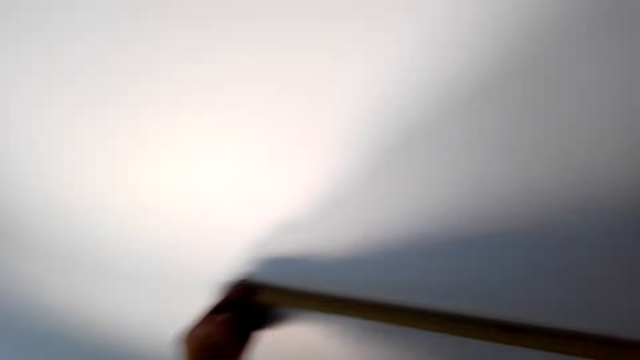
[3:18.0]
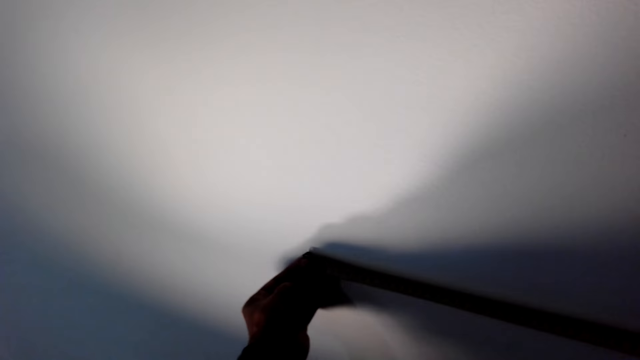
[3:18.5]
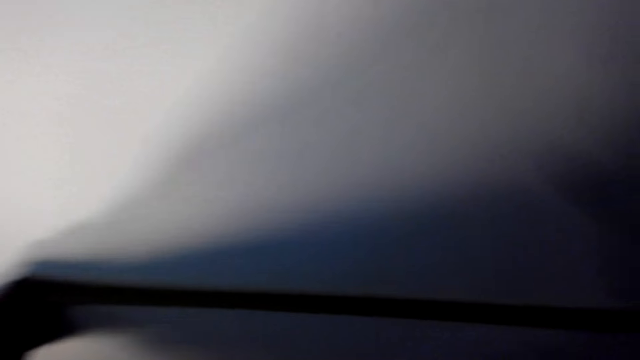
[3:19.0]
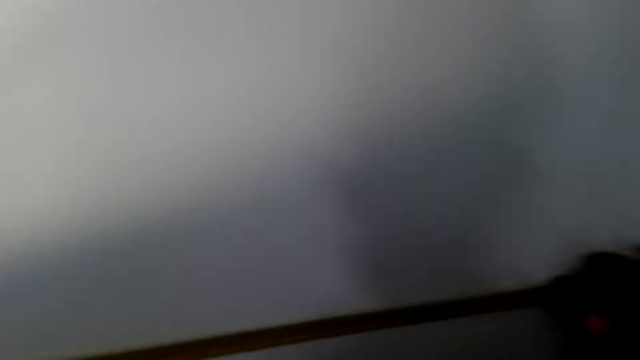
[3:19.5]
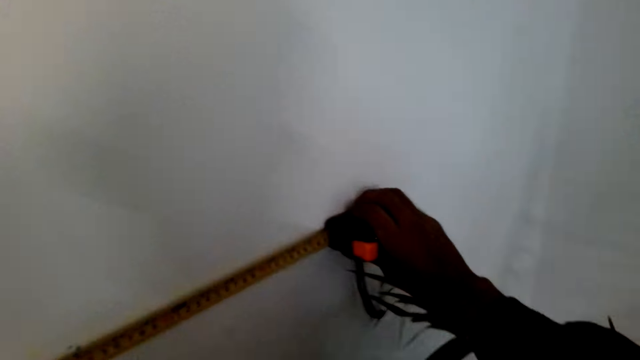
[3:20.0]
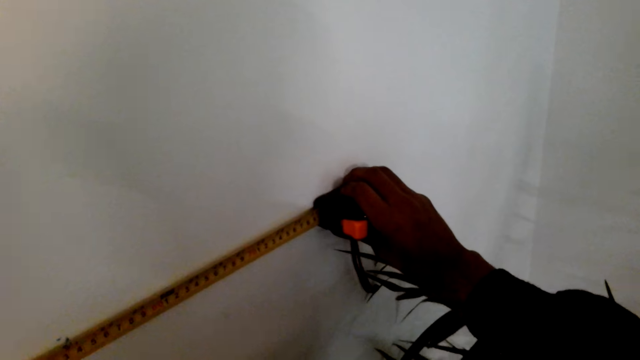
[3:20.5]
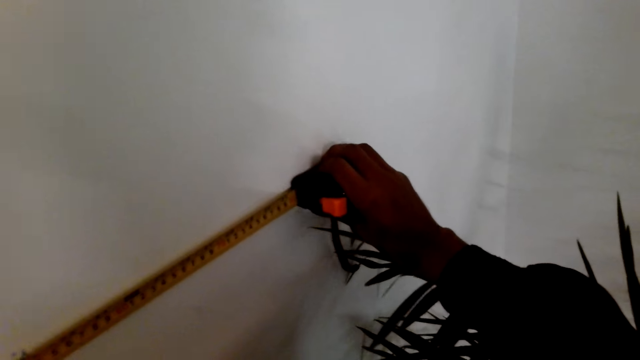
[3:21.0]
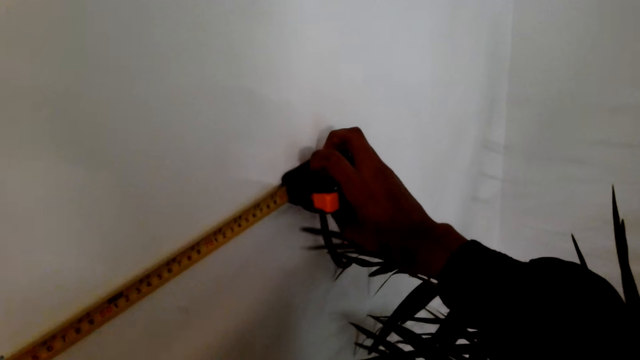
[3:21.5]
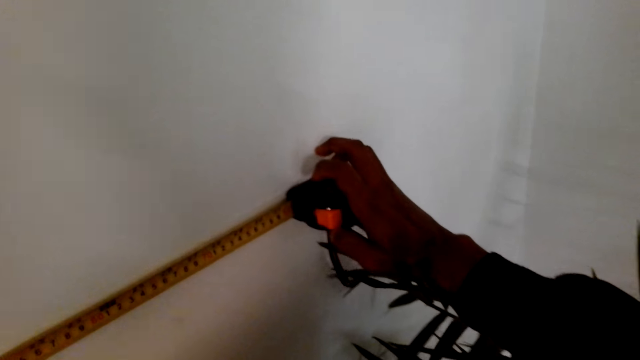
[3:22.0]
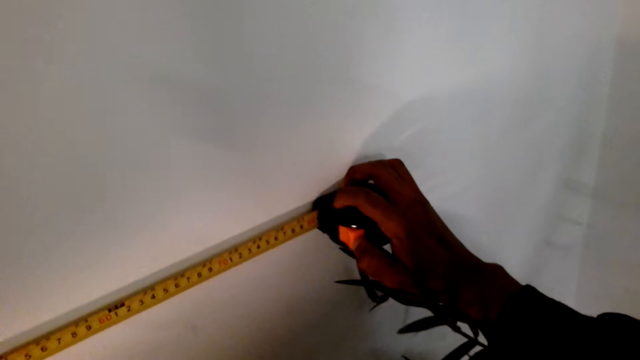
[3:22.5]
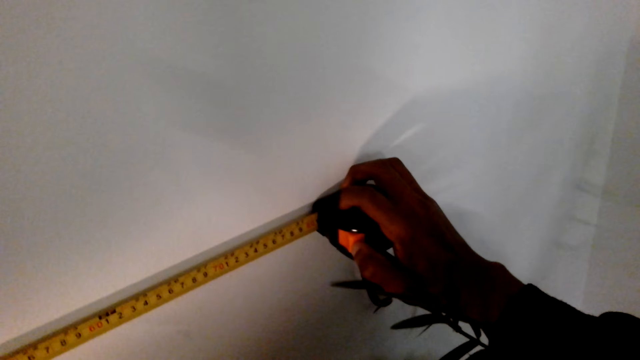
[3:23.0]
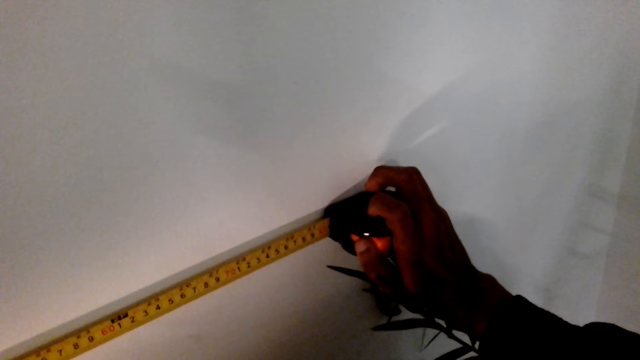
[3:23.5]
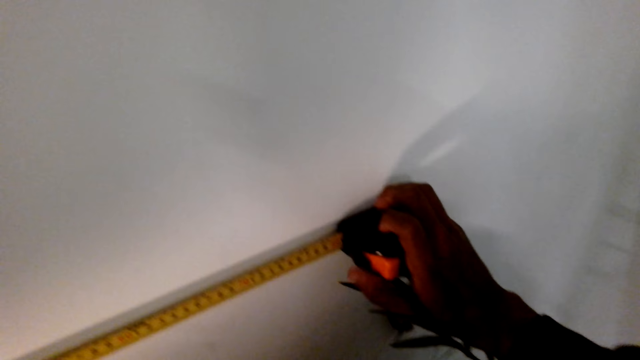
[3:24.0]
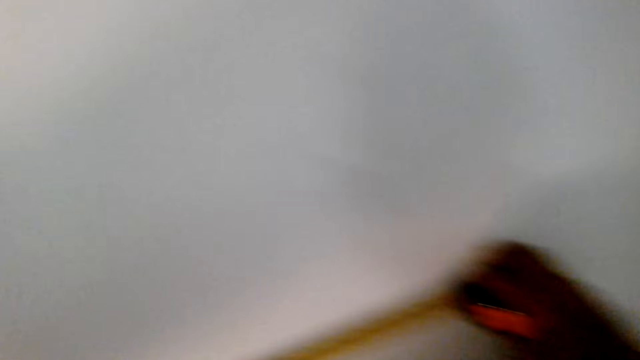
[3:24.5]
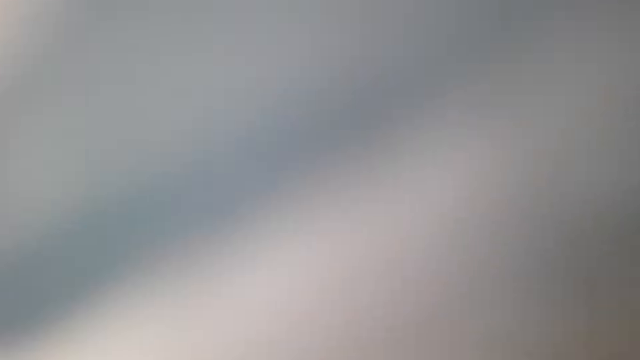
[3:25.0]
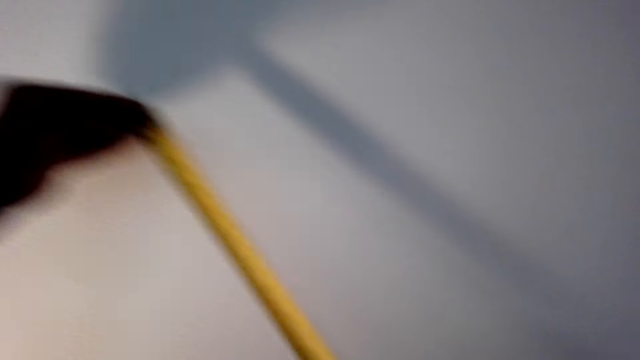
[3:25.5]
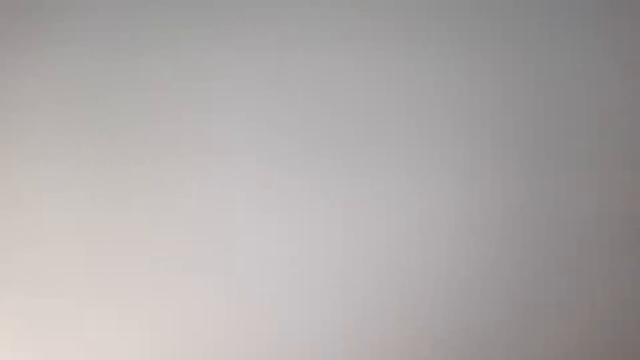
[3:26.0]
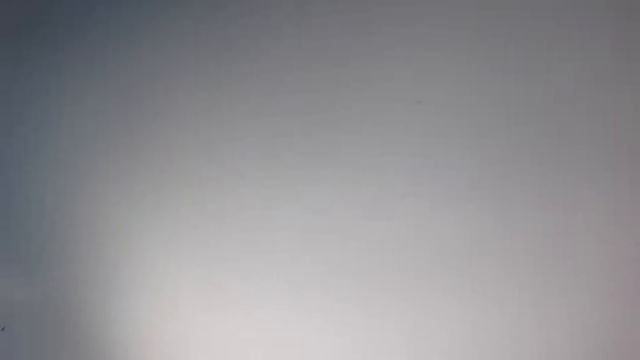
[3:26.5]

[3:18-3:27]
The camera wearer turns the tape measure horizontally on the wall.

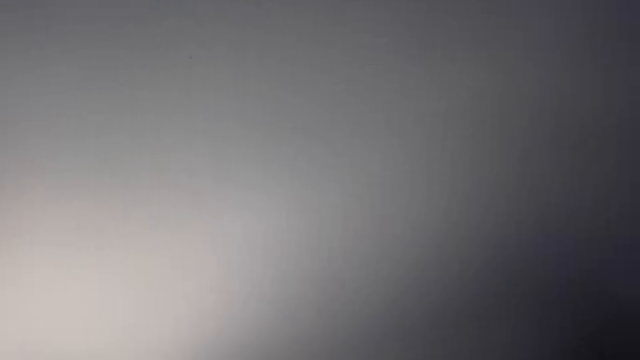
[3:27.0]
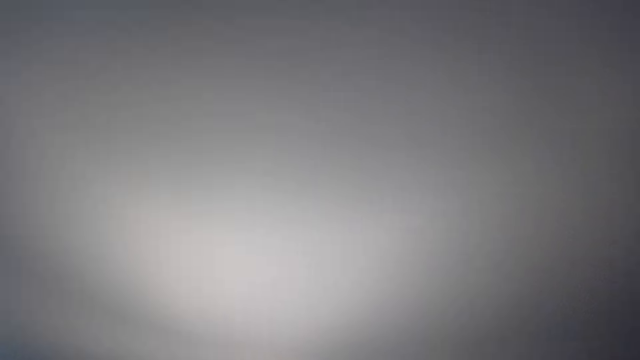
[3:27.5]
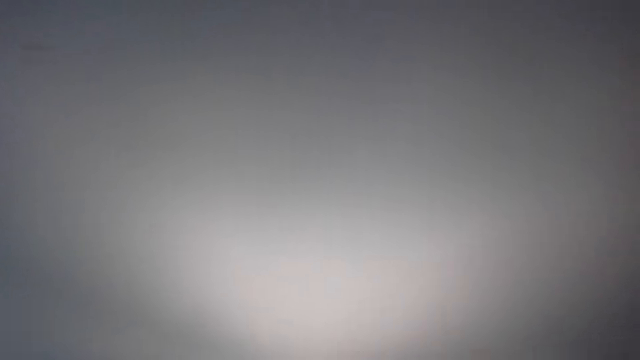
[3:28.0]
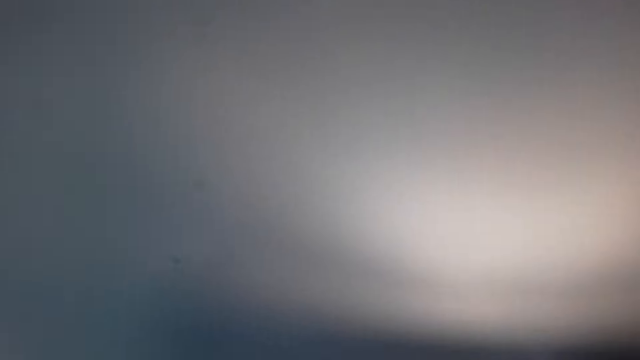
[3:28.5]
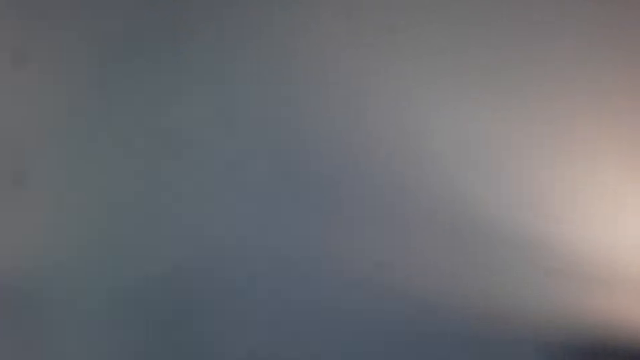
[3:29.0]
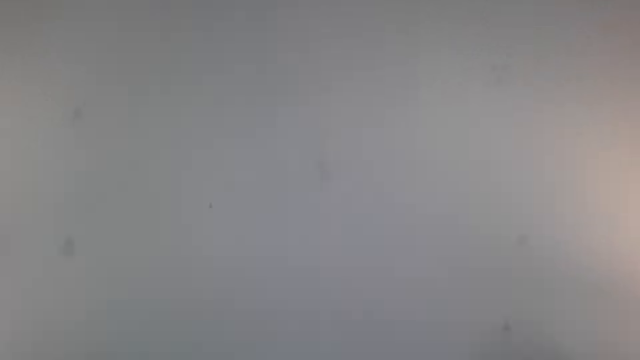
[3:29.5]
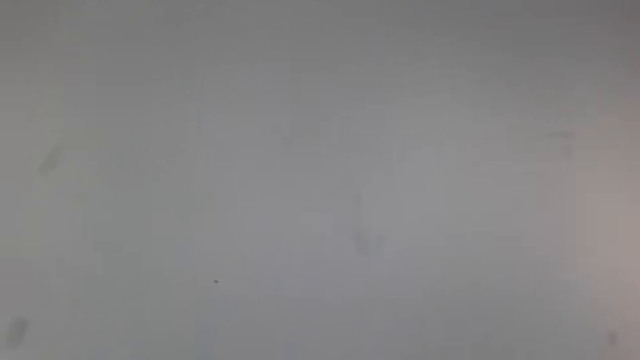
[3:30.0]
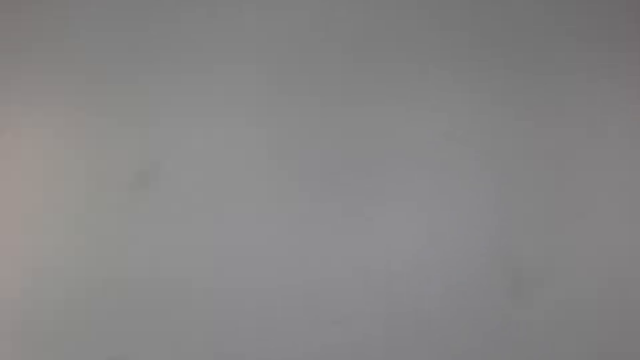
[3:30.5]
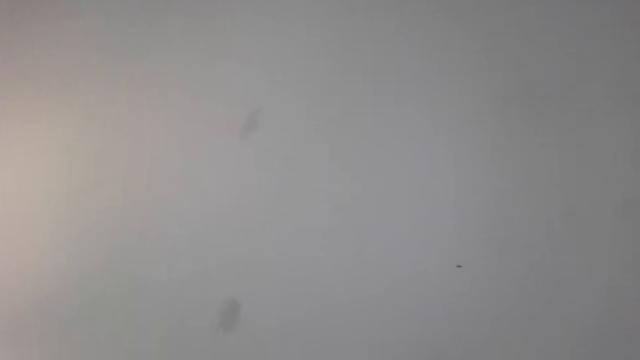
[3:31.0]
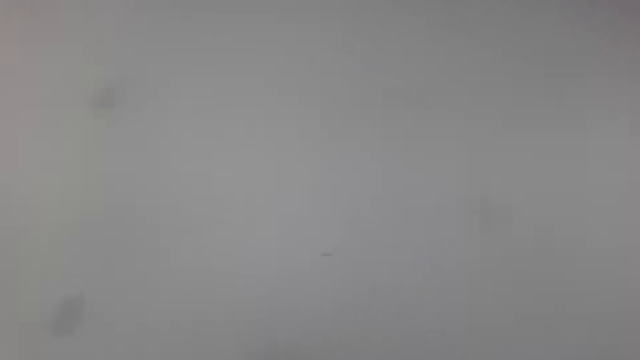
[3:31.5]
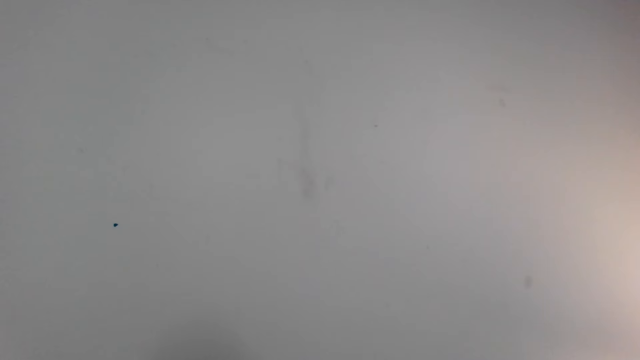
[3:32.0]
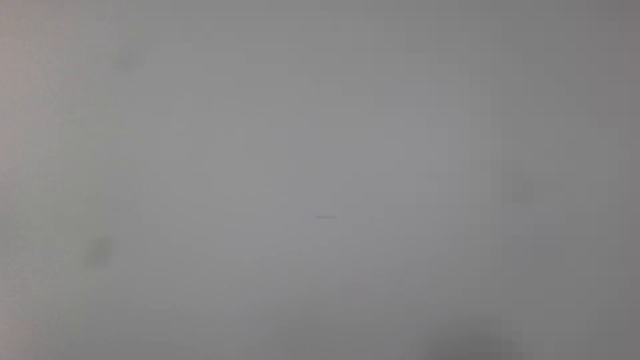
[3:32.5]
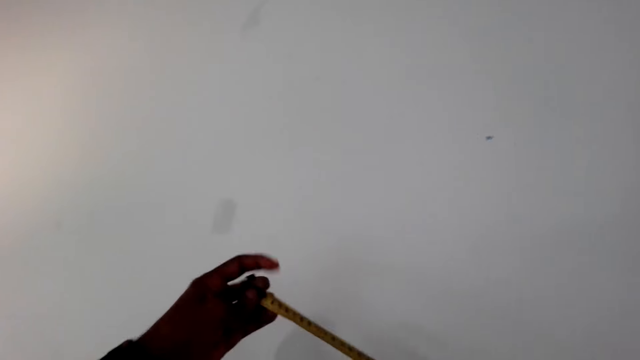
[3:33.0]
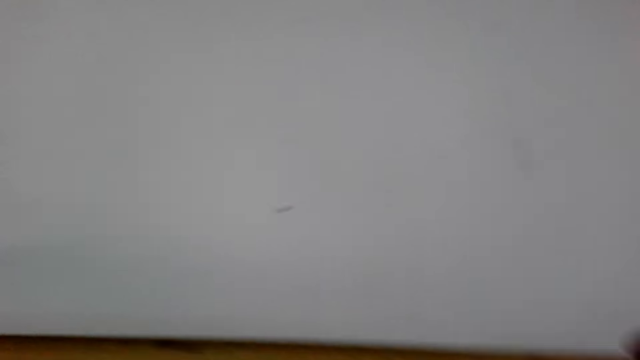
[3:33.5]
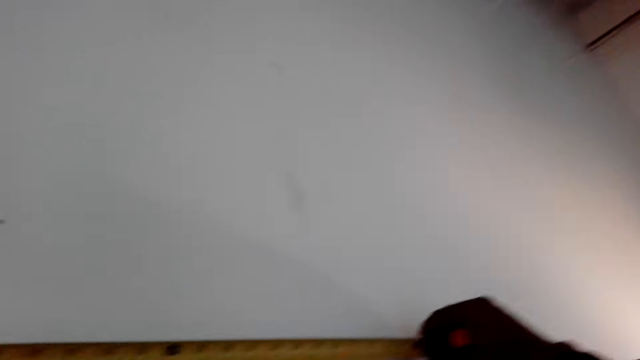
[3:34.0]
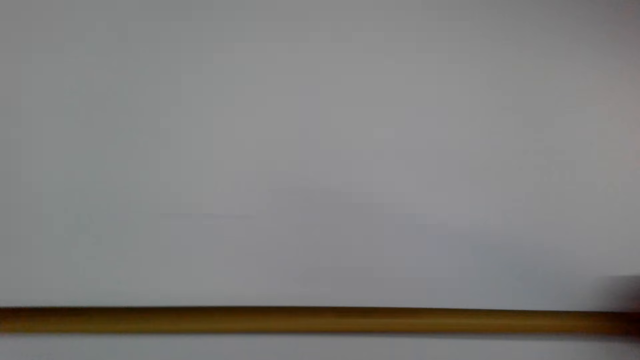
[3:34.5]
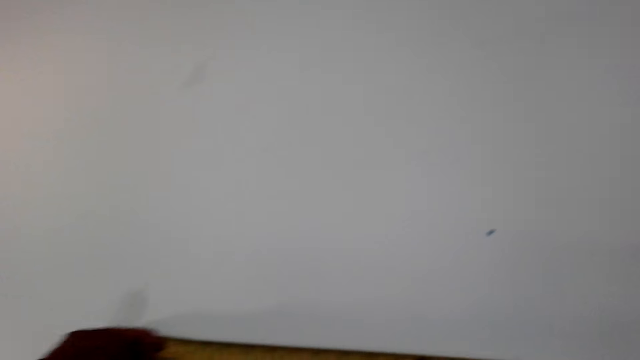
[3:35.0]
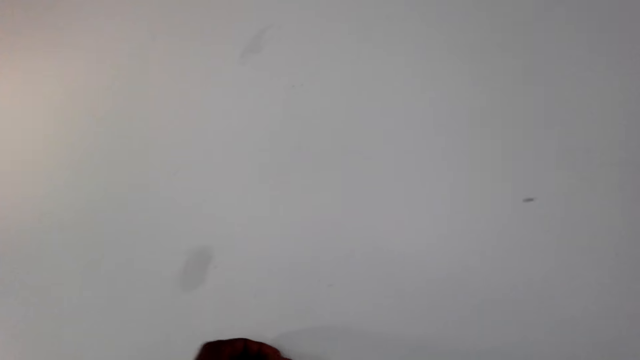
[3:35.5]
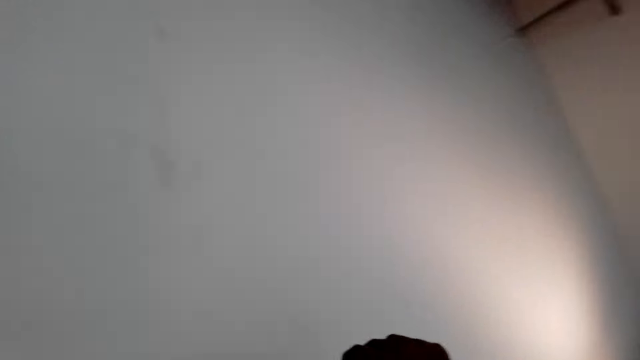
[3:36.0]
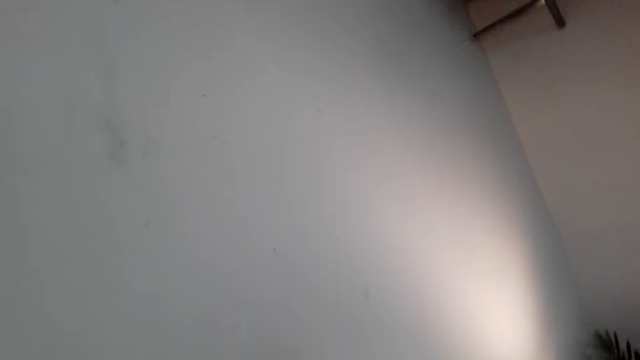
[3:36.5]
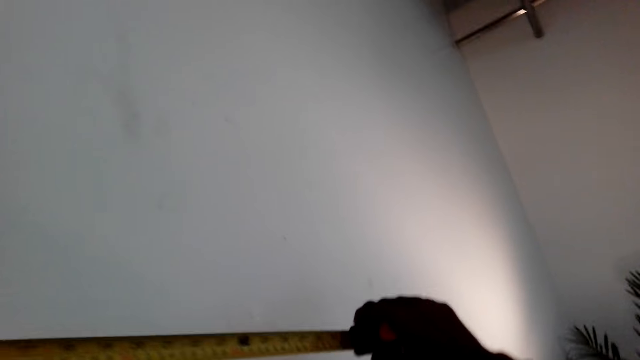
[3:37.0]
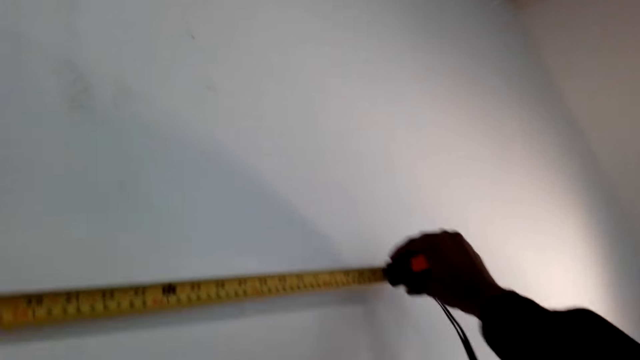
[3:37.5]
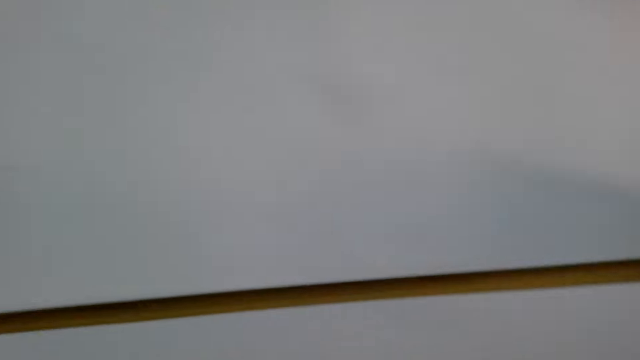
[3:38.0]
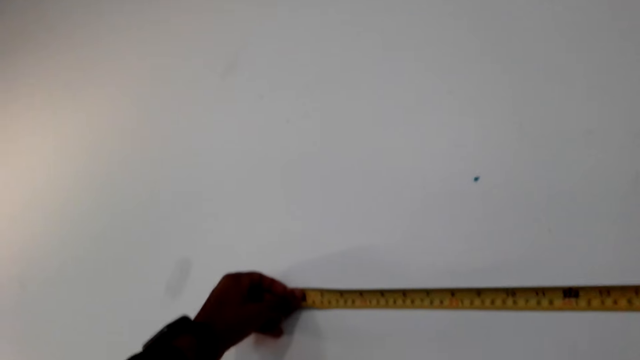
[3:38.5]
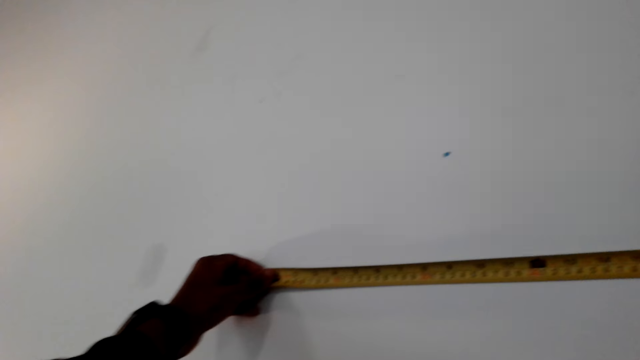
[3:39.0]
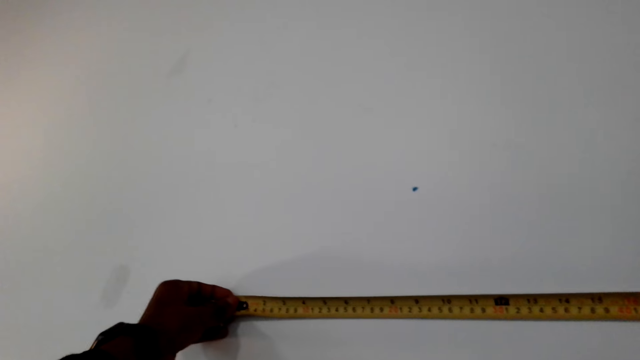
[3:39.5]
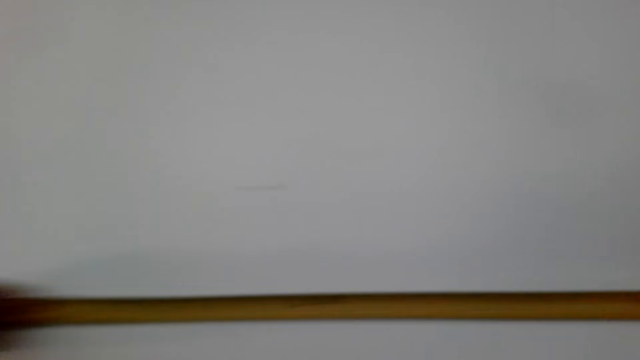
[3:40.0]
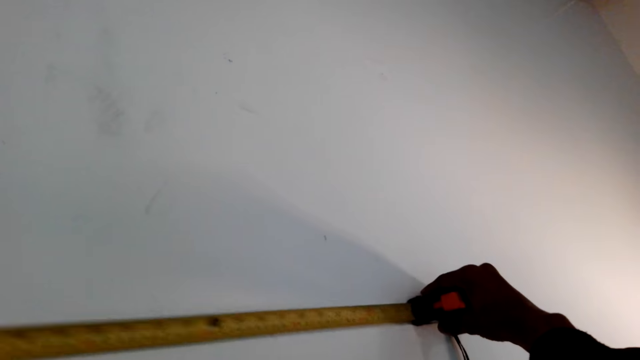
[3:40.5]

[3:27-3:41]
The camera wearer rolls back the tape measure. They move towards the wall. They measure the wall with the tape measure. They put the tape measure horizontally on the wall.
